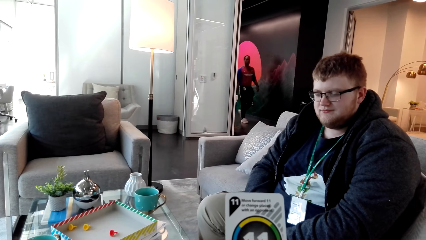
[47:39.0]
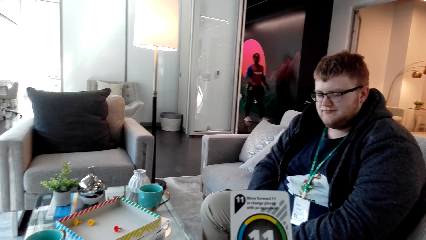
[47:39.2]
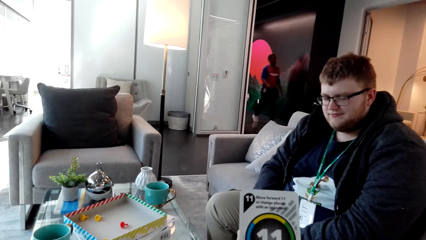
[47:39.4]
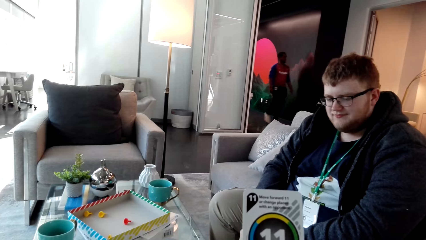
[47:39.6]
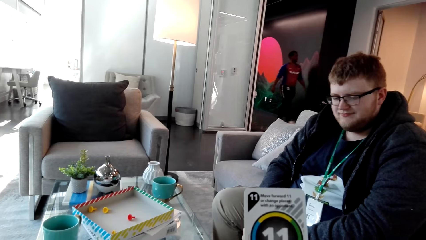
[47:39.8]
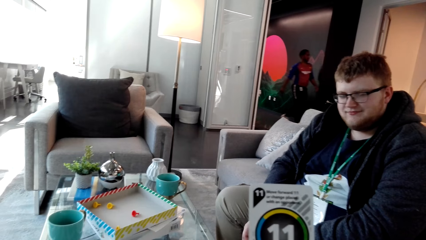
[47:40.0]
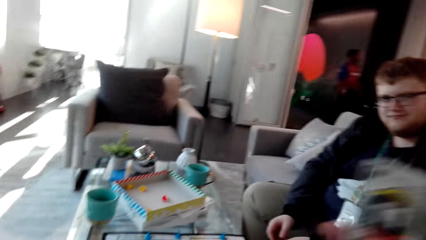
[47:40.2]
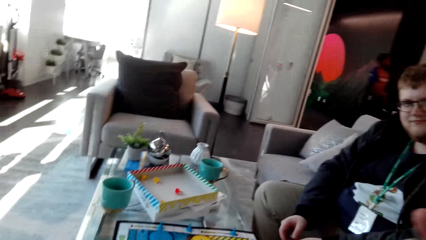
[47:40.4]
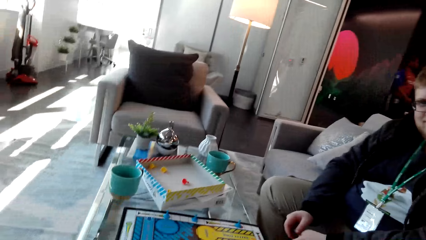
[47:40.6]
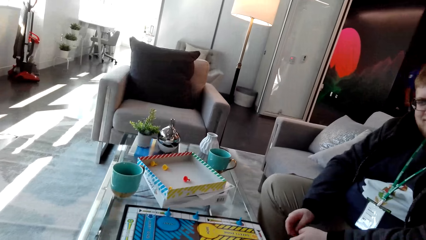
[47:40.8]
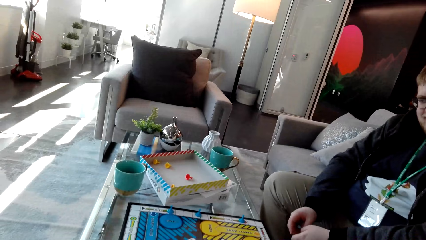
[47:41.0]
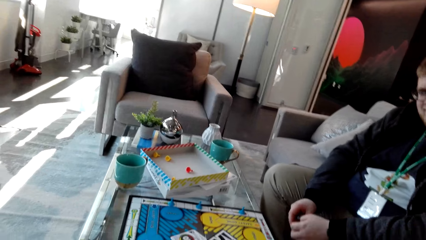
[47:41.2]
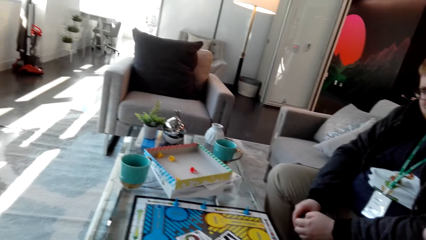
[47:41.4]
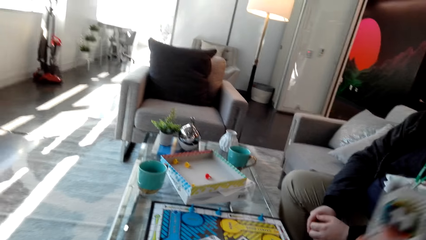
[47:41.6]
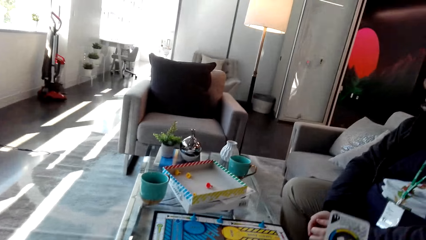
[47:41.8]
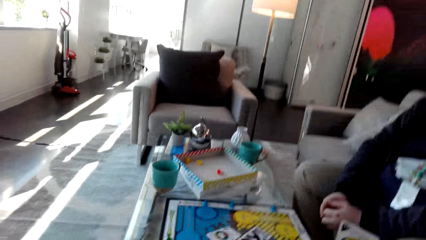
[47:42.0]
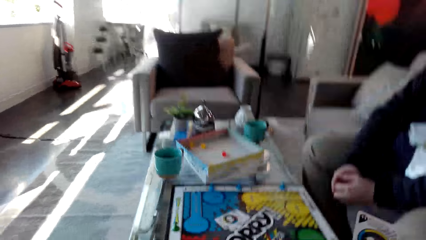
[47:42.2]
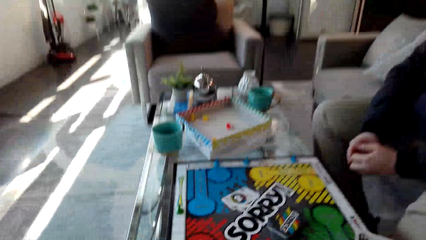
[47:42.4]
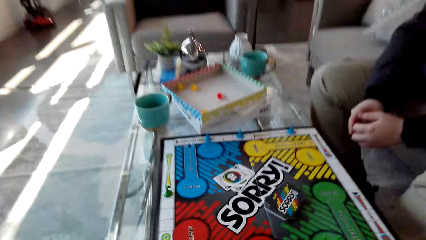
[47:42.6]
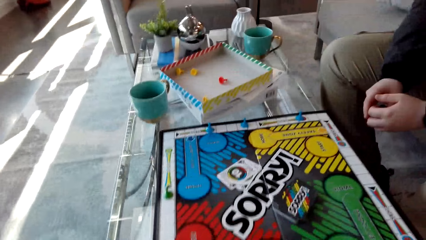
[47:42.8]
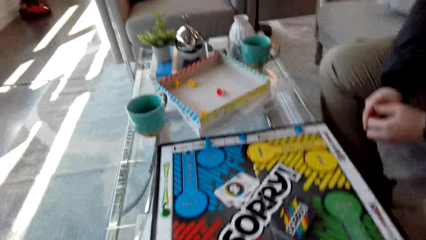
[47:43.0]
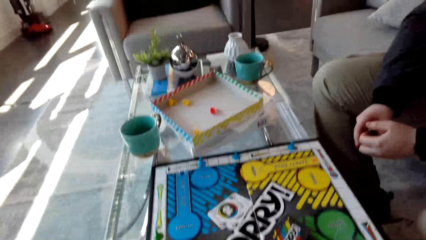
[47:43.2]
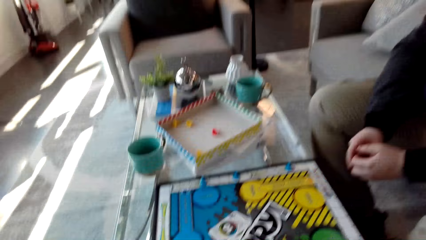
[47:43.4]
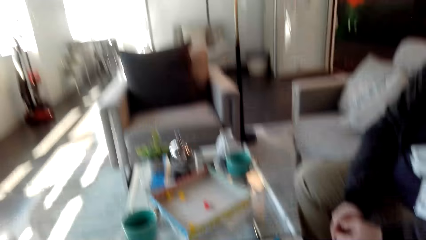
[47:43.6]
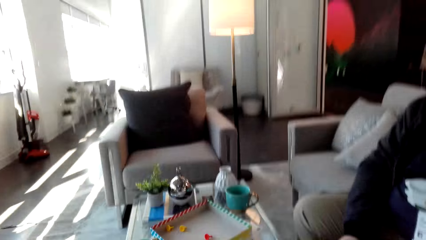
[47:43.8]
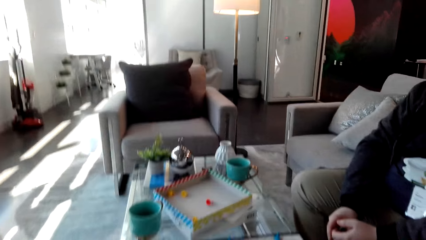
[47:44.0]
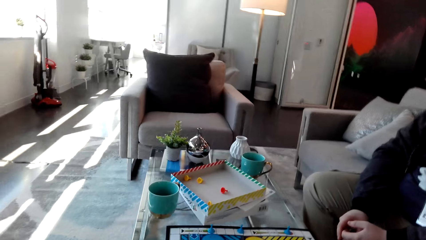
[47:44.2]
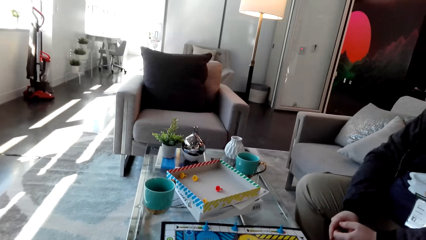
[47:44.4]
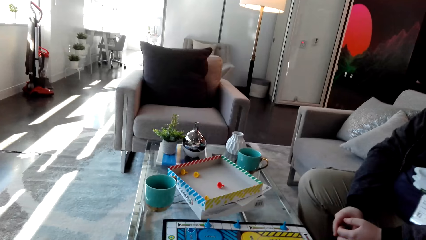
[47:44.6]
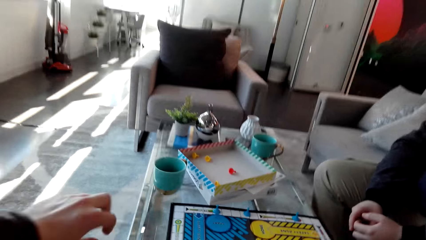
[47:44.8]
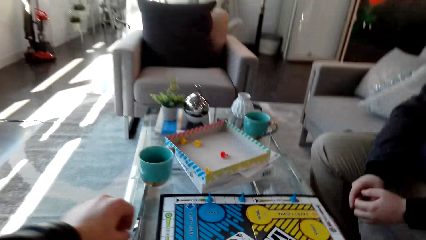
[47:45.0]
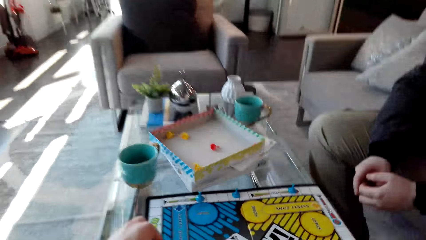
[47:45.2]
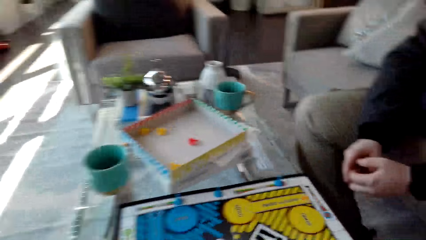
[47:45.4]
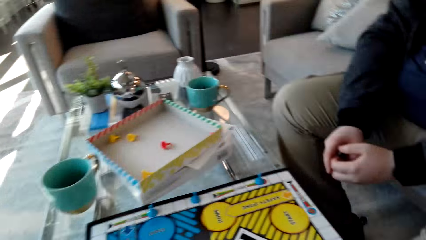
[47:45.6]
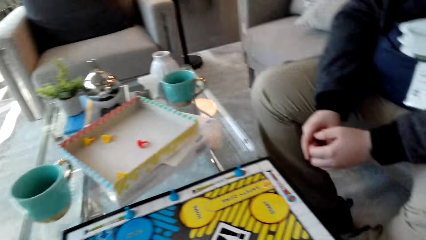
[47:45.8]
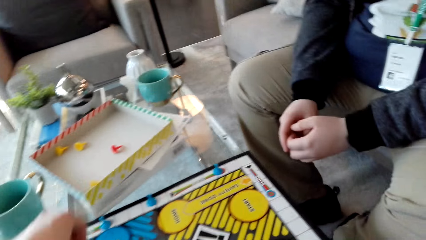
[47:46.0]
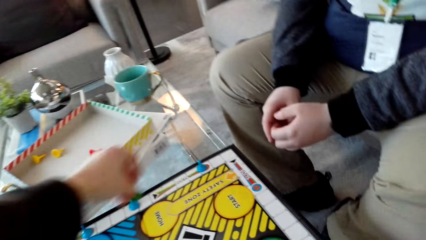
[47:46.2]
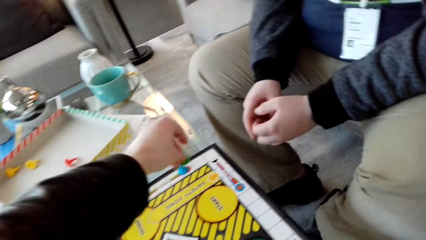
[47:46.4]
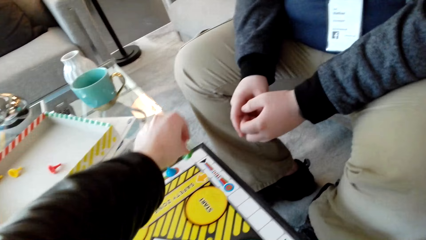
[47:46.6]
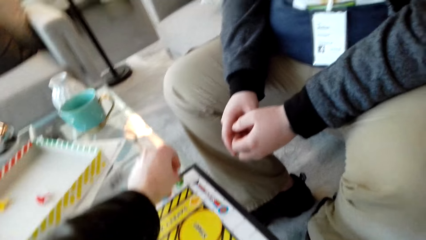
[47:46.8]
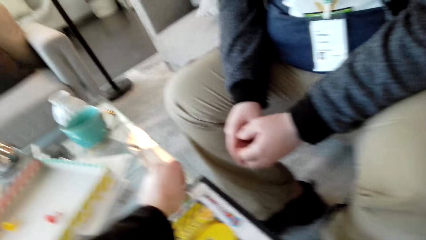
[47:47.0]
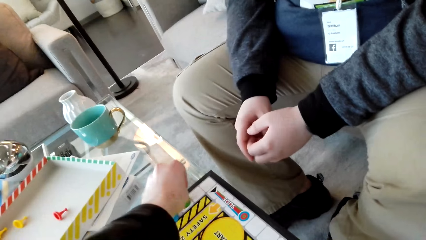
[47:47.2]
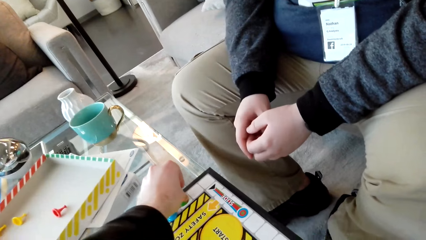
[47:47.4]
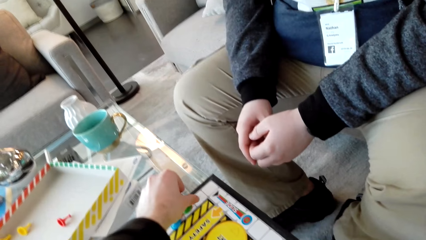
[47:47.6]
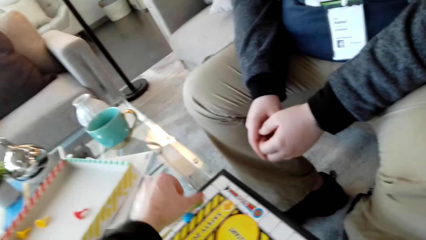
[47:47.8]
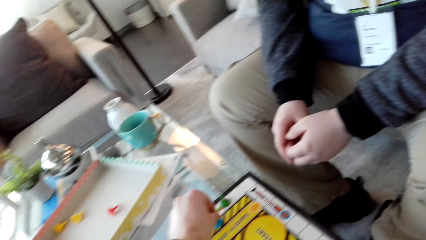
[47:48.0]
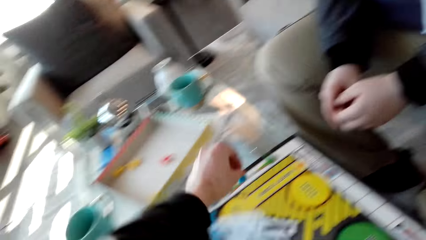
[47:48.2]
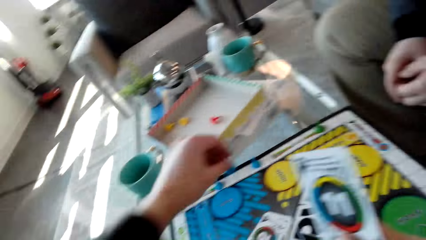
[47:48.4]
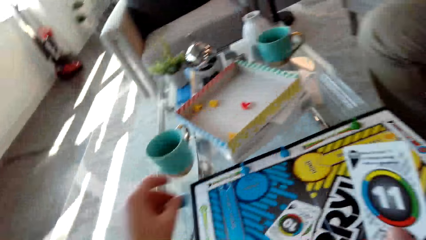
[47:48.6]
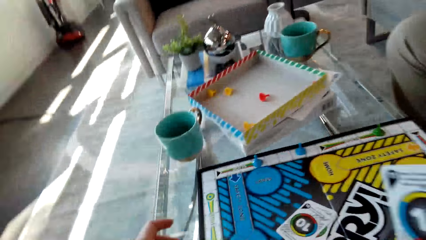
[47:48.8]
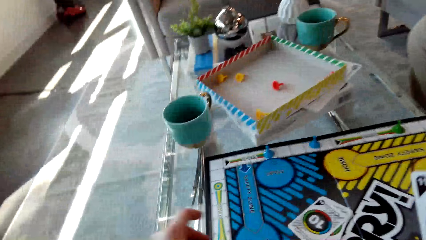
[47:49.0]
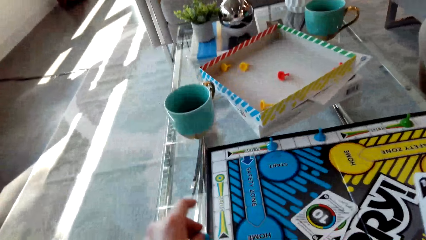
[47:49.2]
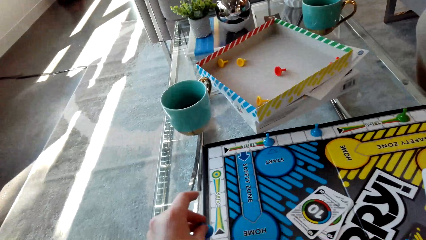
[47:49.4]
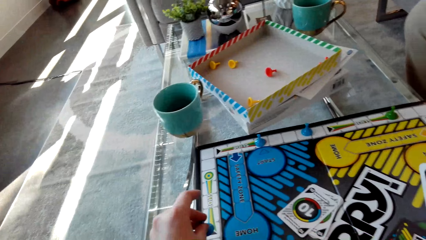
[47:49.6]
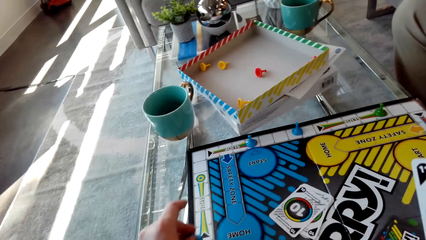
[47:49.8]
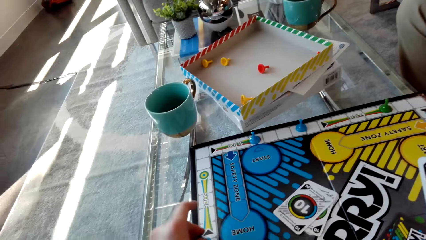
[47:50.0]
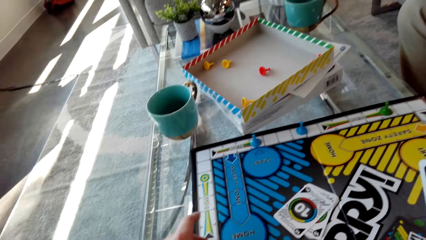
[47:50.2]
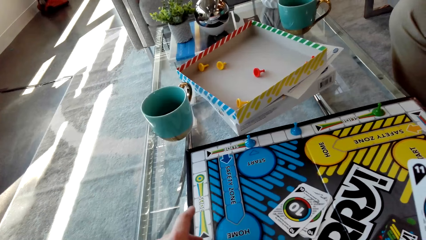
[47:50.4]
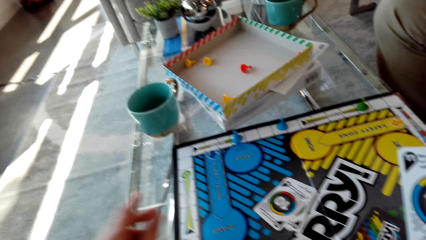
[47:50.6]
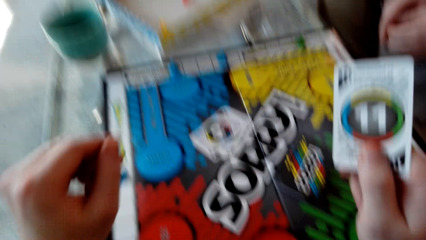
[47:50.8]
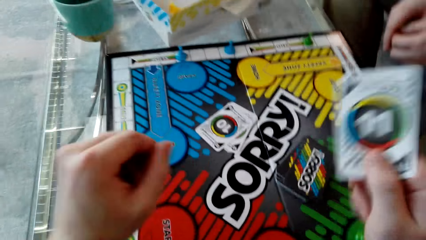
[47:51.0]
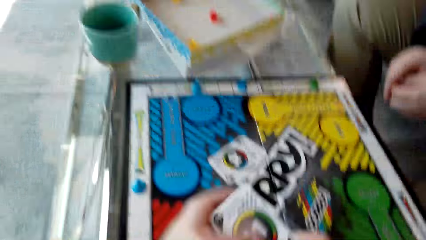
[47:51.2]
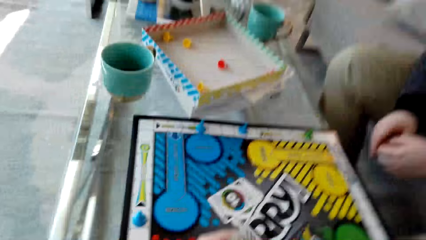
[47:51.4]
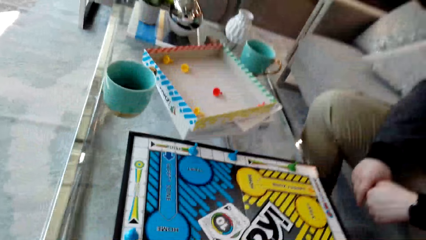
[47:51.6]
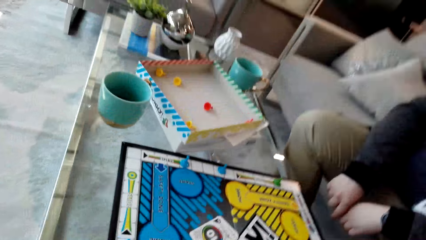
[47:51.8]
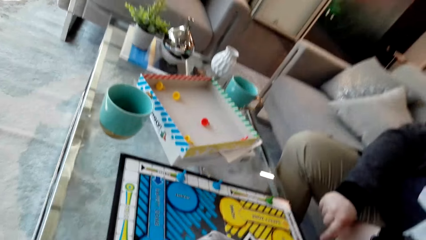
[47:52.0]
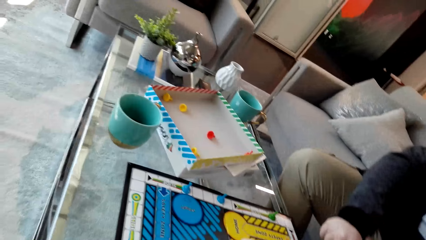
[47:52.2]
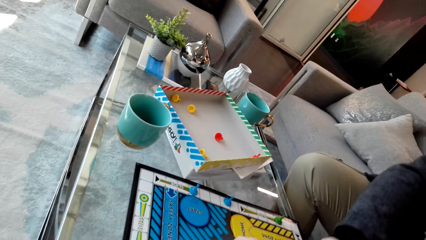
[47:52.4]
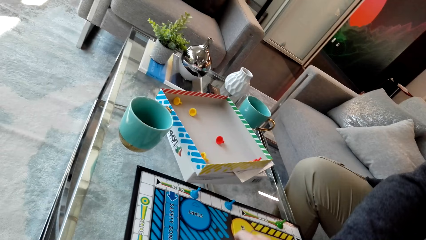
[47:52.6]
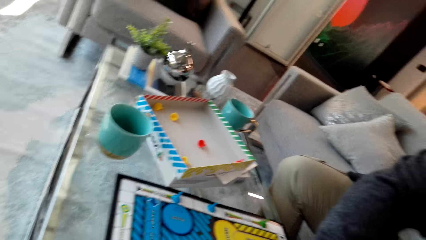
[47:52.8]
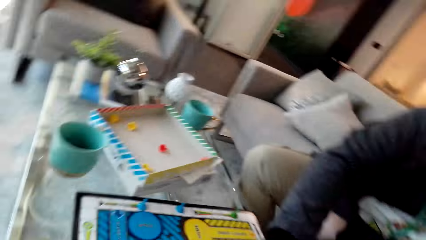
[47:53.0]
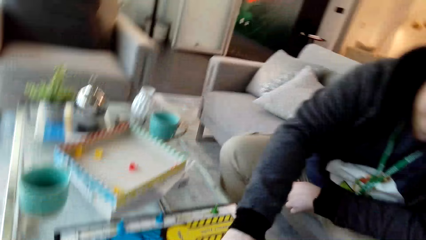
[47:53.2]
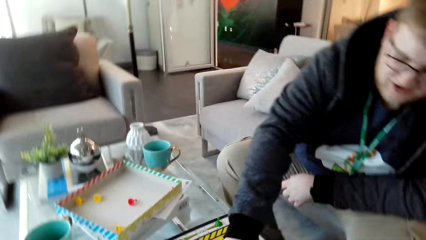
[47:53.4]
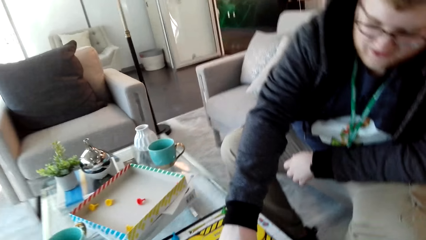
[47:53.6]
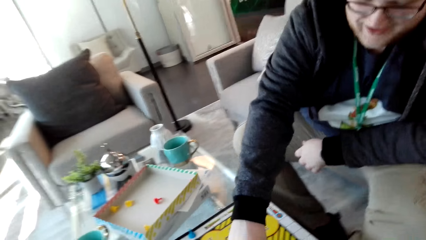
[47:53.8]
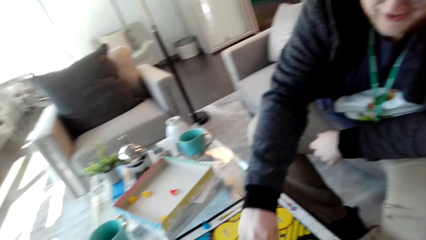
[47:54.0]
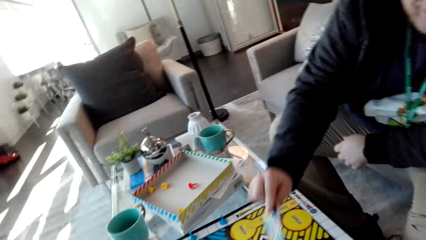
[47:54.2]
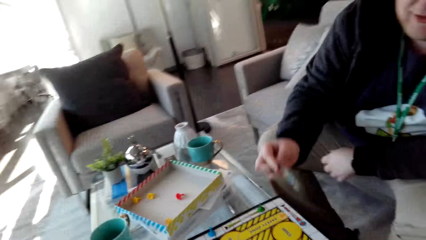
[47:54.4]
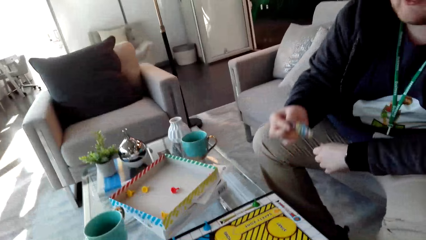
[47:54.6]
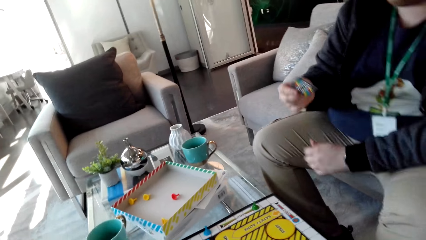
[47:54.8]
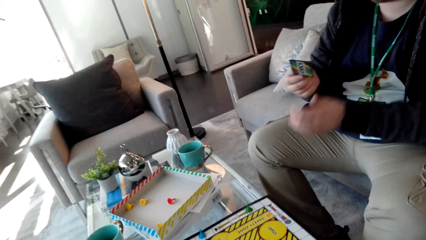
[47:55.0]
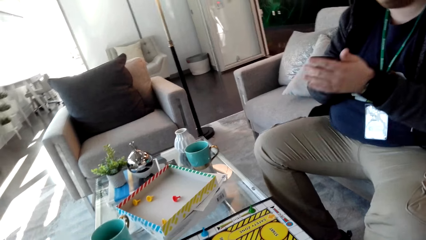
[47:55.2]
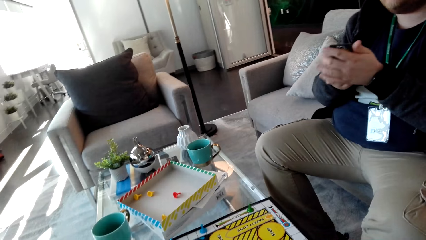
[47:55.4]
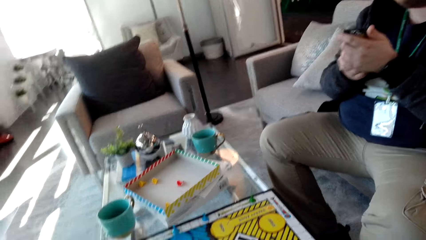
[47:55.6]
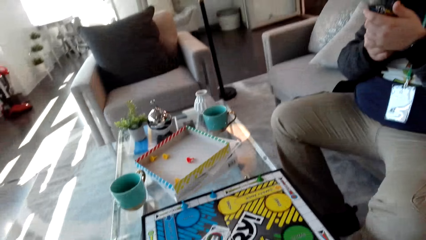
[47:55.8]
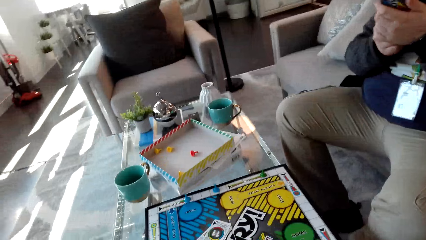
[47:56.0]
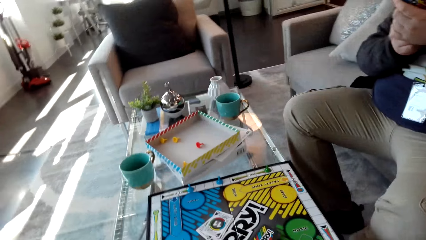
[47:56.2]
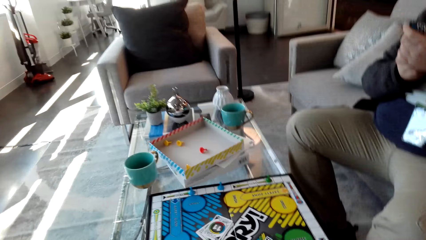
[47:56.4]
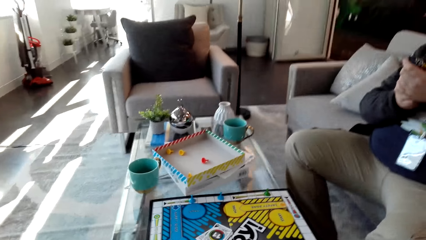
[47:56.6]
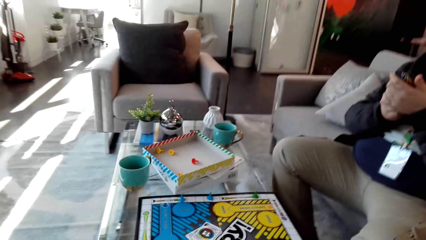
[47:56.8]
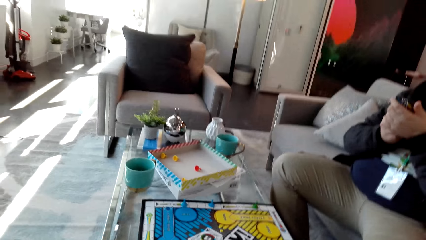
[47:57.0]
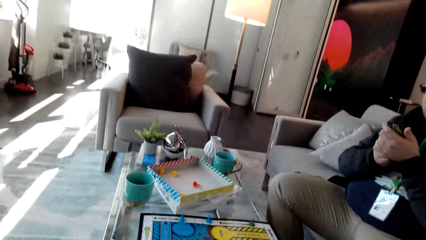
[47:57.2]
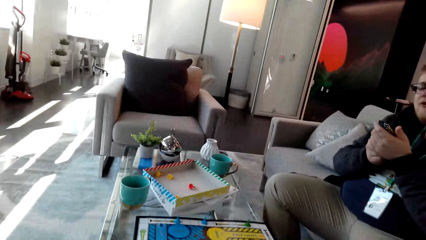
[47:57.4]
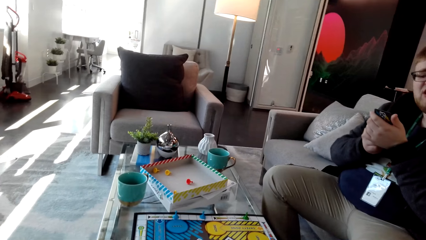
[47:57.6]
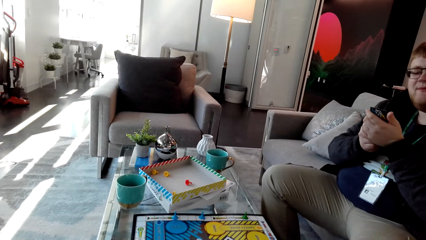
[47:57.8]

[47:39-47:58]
A man walks around. The camera wearer talks. He moves the hand. He moves a pawn across the chess board. He picks the dice, drops the dice, picks the dice, and drops the dice. He holds a card in his right hand. He looks around. Another man picks a card from the chess board. The other man moves the hand. The other man examines the card.
